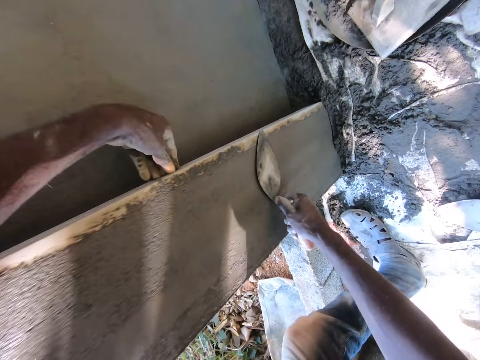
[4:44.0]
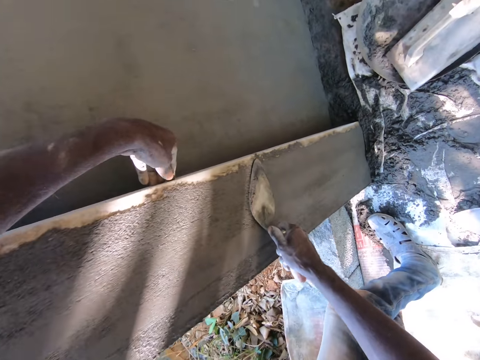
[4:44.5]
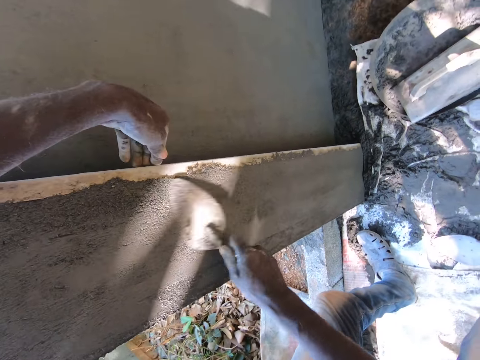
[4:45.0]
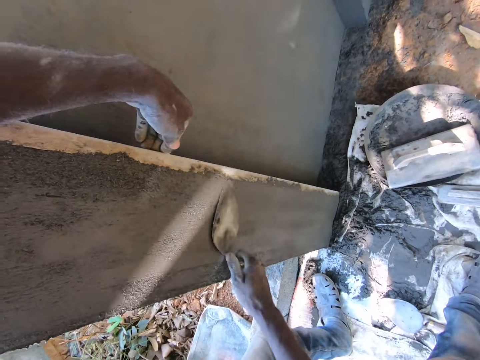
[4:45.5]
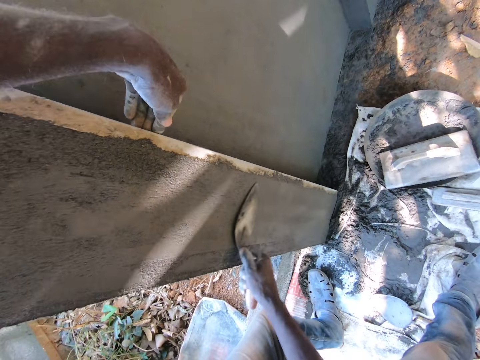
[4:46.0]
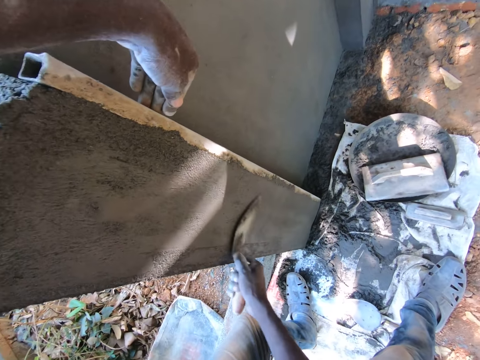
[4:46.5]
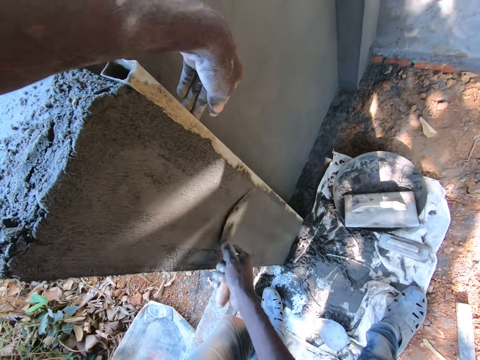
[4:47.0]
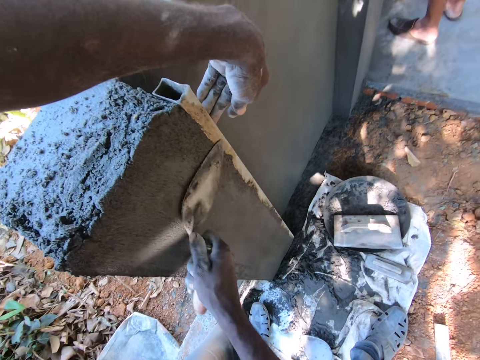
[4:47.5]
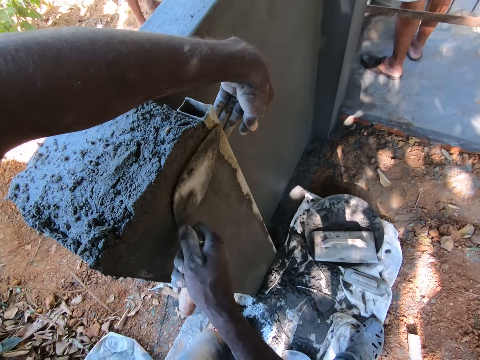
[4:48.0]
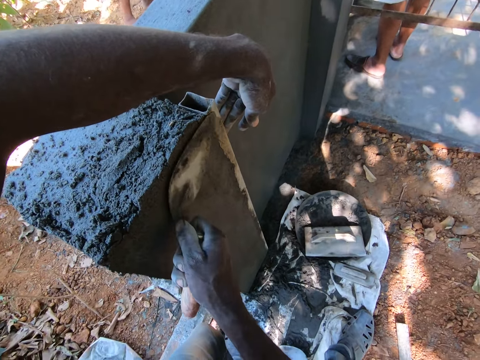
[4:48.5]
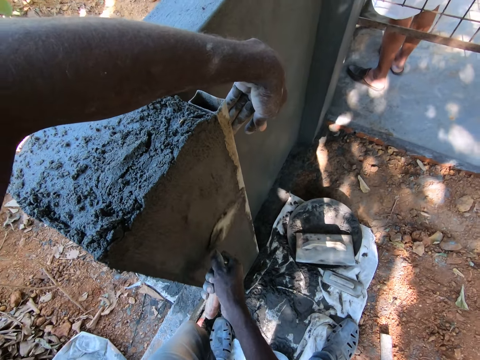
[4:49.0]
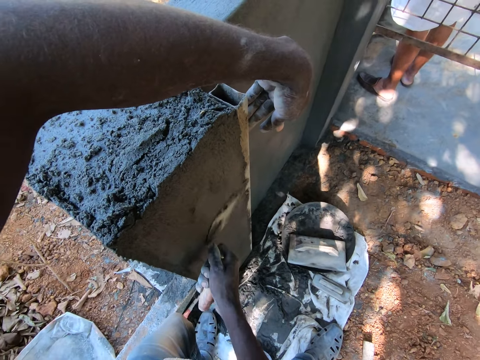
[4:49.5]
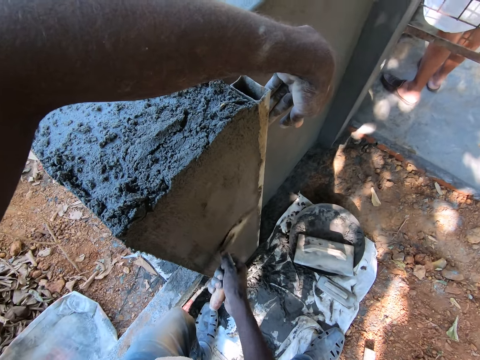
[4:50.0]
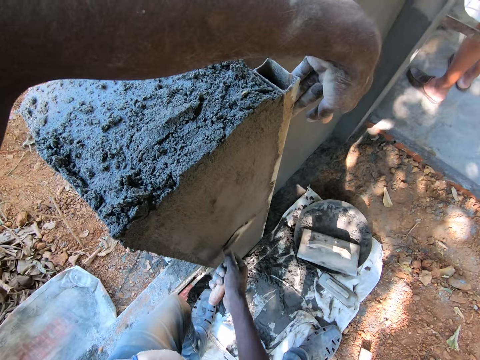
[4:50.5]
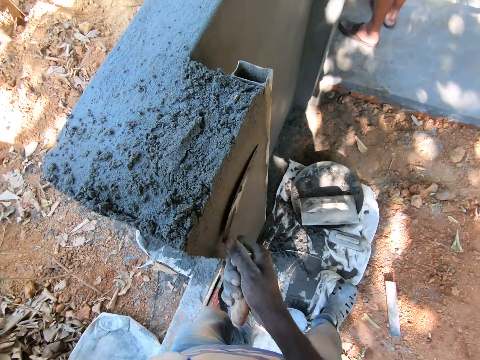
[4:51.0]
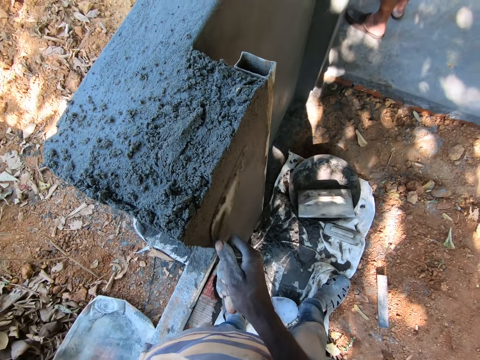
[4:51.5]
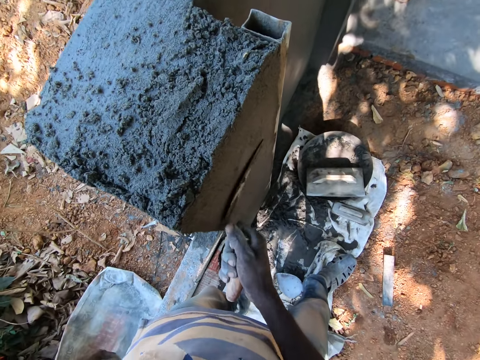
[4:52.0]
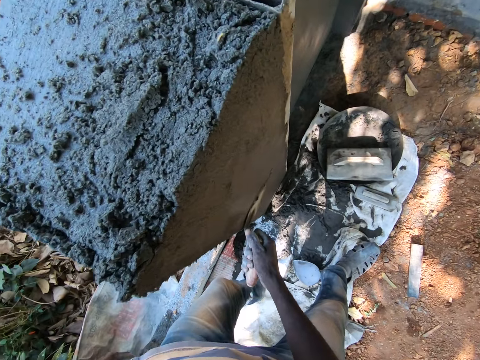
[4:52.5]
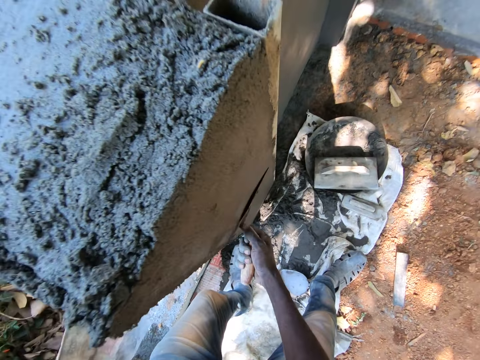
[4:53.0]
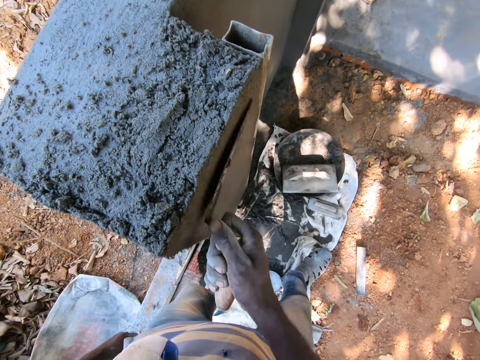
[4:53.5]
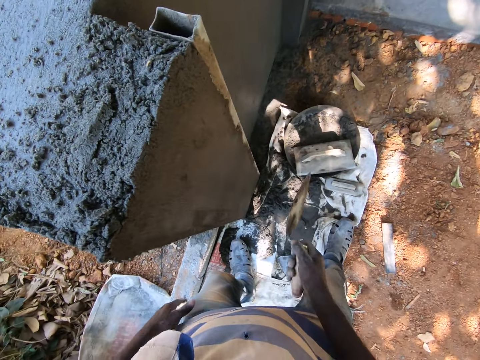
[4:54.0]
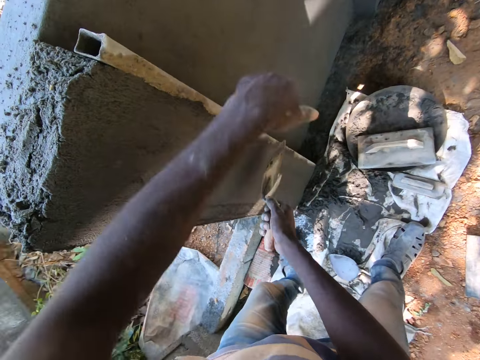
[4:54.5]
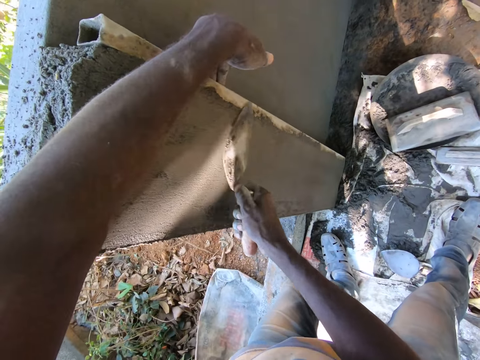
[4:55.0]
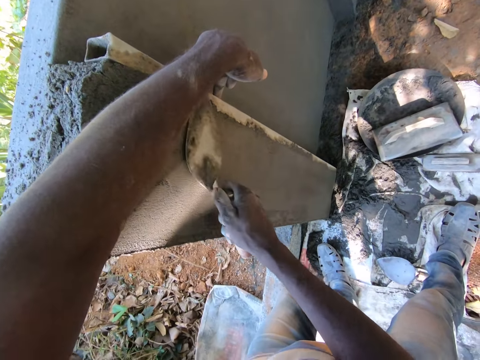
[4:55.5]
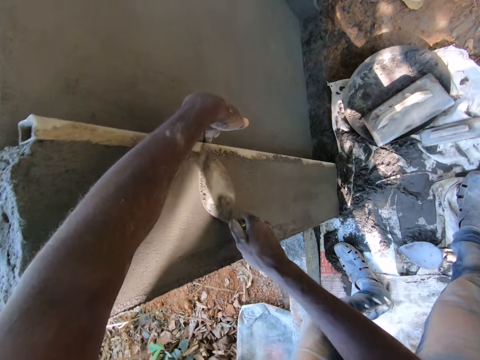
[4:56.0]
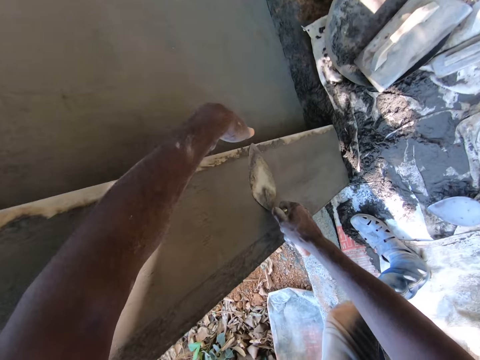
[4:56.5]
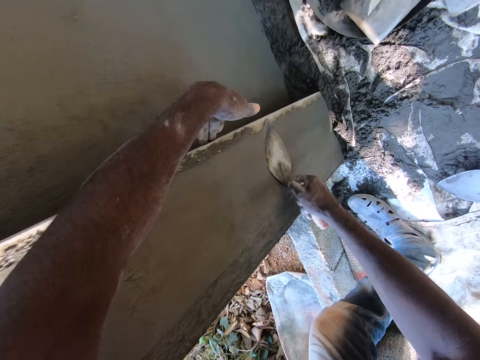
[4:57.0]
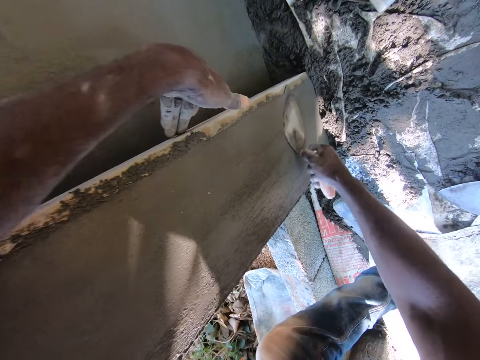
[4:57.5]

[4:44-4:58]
The camera wearer removes the hand from the column. He smoothens the column with a trowel. He removes the trowel from the column. He holds the metal pipe in the wall with his left hand. He smoothens the column with the trowel.

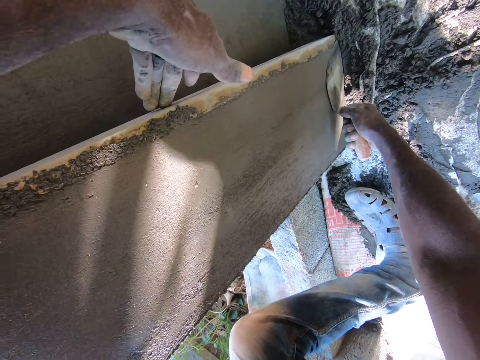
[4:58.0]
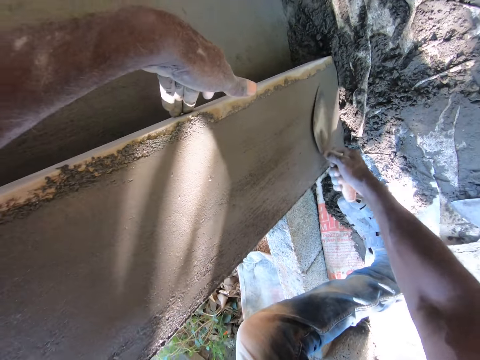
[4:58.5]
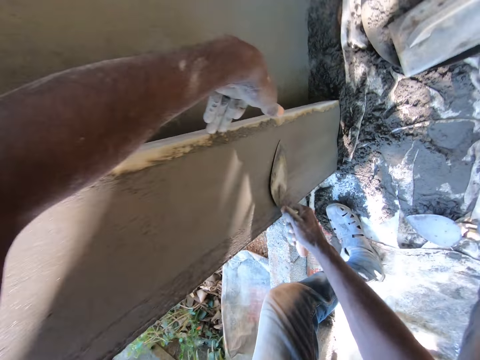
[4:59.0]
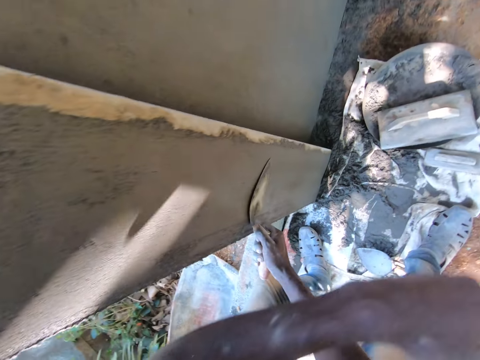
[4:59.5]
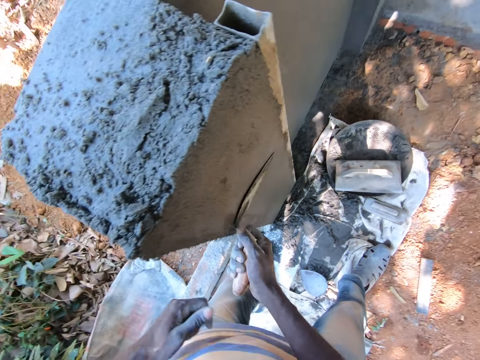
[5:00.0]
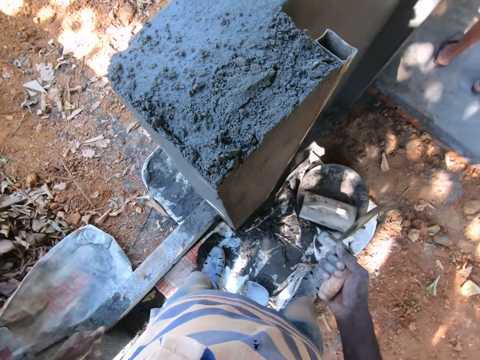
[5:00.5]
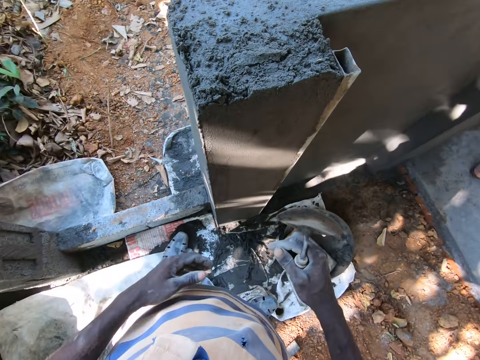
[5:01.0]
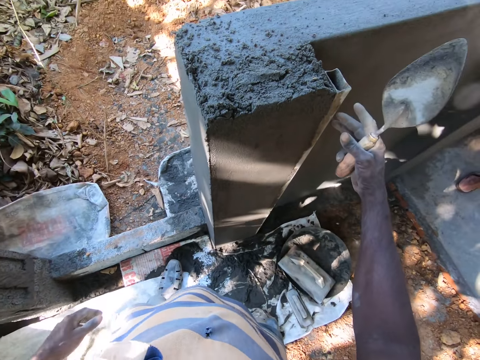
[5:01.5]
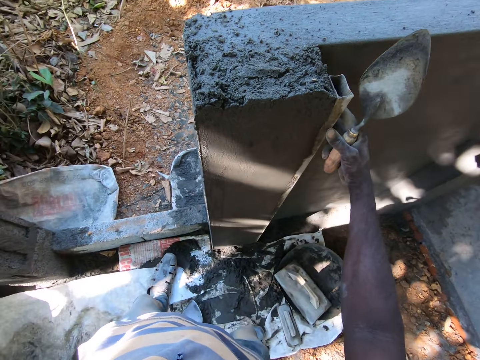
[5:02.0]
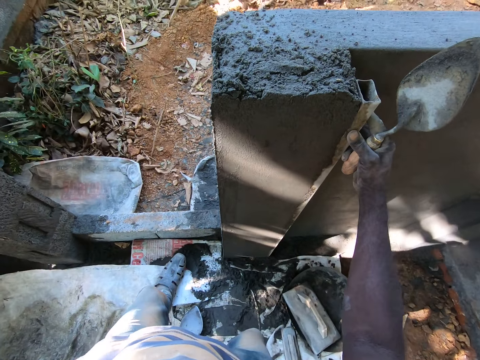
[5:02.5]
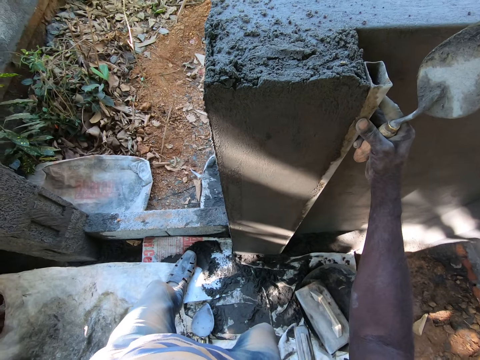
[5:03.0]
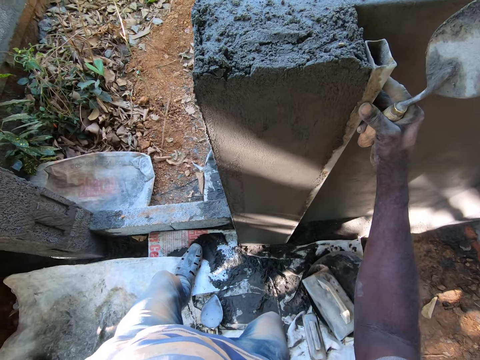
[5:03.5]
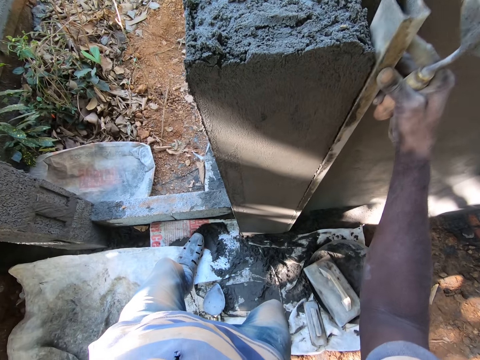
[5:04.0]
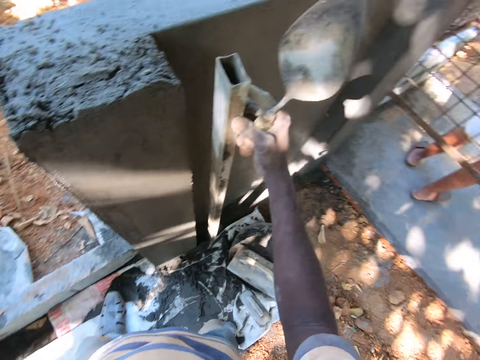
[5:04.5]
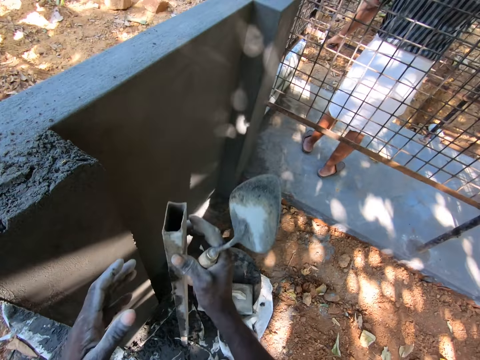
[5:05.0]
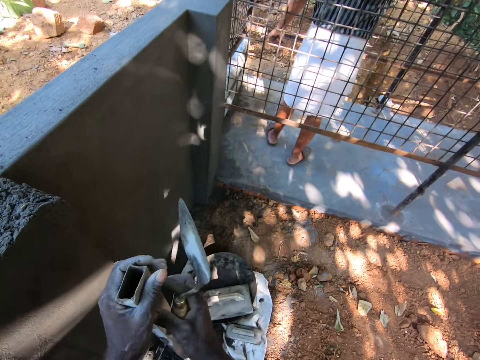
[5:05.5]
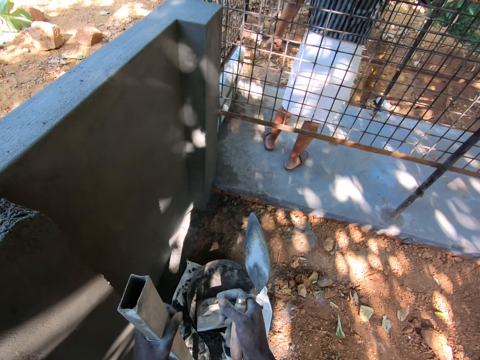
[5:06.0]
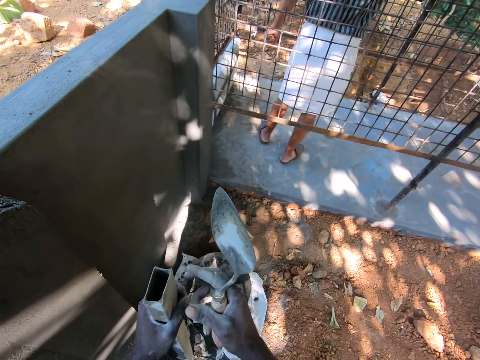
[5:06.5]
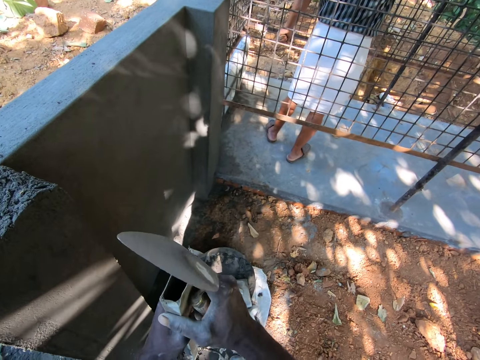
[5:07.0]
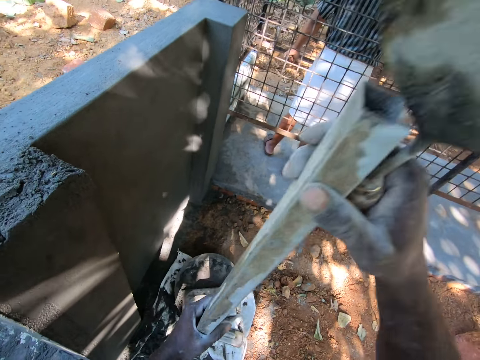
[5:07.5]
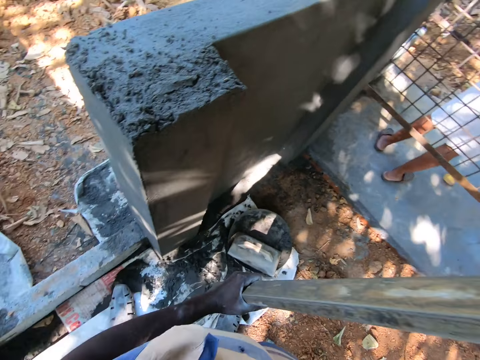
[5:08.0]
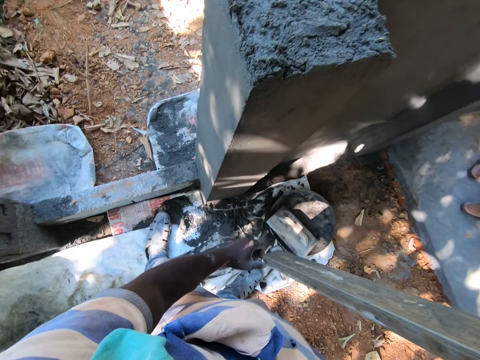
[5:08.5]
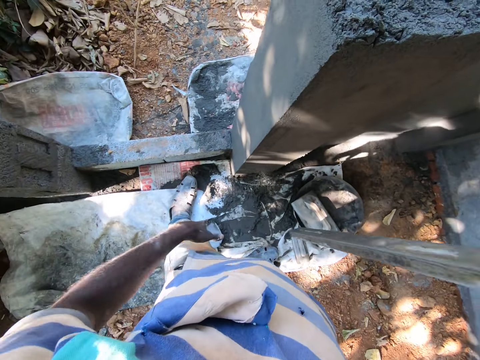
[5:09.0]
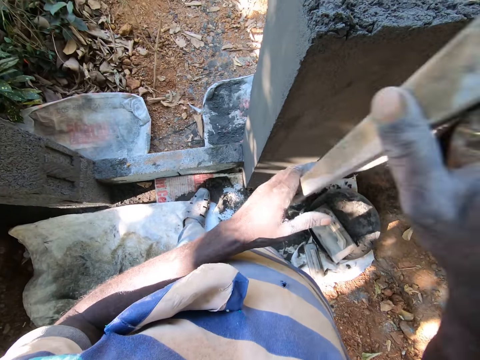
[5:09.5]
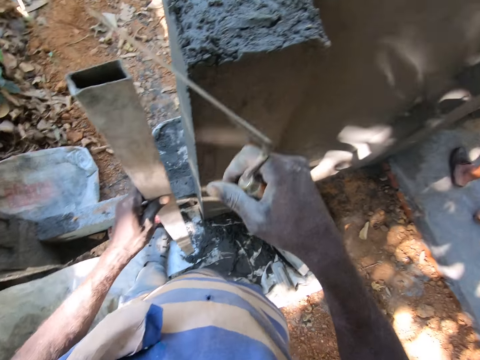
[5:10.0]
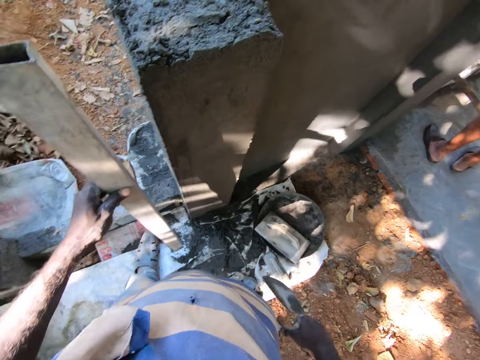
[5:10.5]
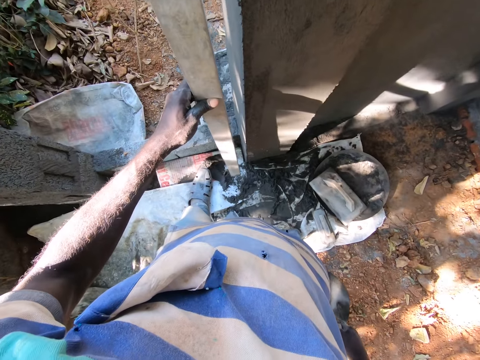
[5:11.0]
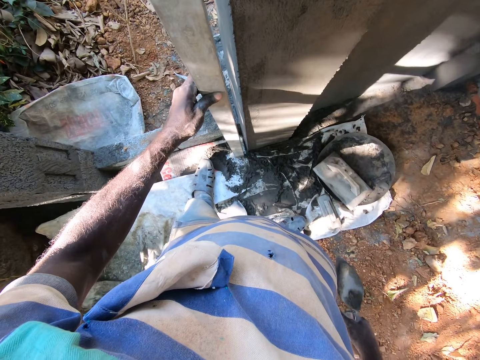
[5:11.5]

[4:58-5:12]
The camera wearer removes the hand from the column or wall. He smoothens the column with a trowel and removes the trowel from the column. He holds a metal rod or pipe with the hand. He removes the metal pipe from the wall with his right hand. He passes the metal pipe in his right hand into his left hand. He holds the column with both hands. He wipes the metal pipe with his left hand. He holds the metal pipe with both hands. He wipes the metal pipe with his left hand. He lifts the metal rod up. He passes the metal pipe in his right hand into his left hand. He puts the metal rod on the column.
